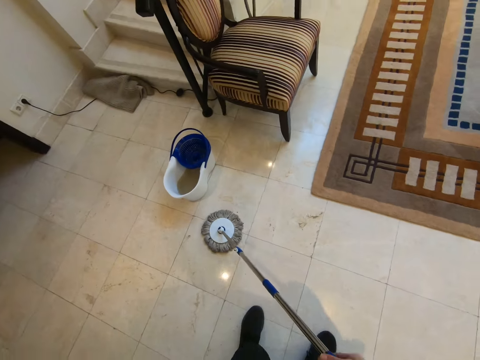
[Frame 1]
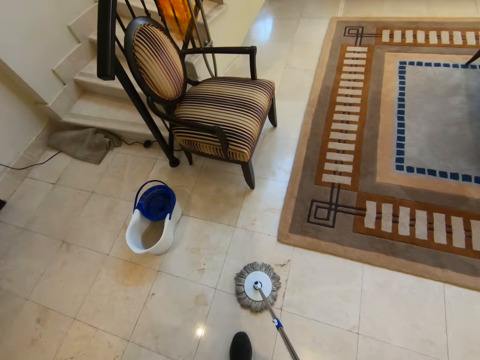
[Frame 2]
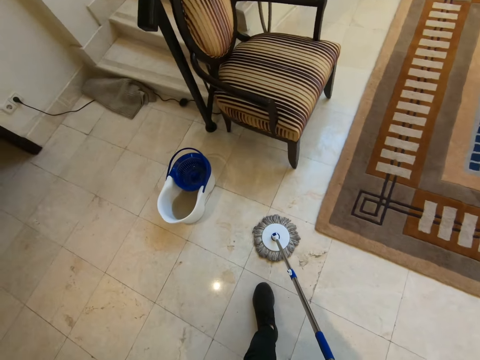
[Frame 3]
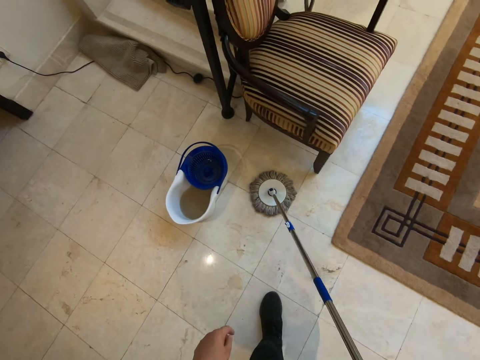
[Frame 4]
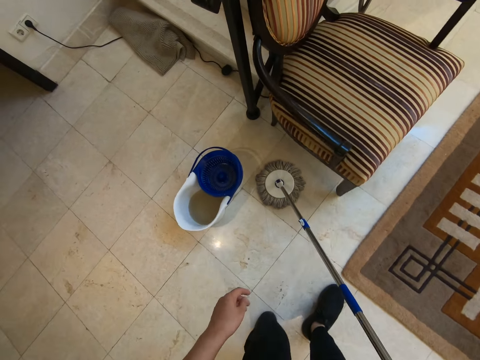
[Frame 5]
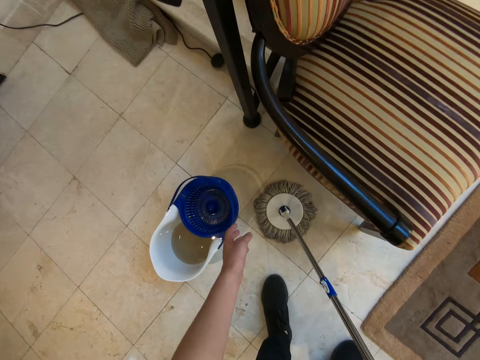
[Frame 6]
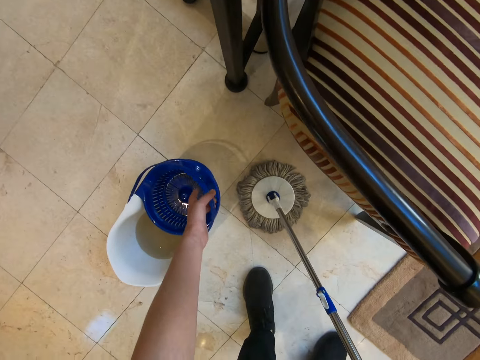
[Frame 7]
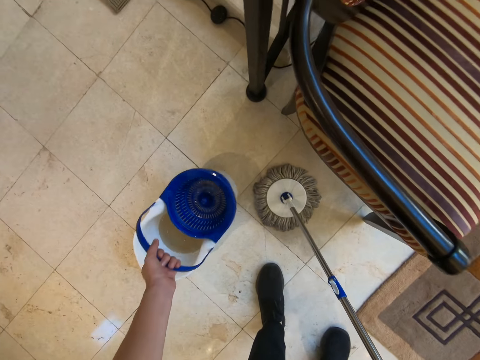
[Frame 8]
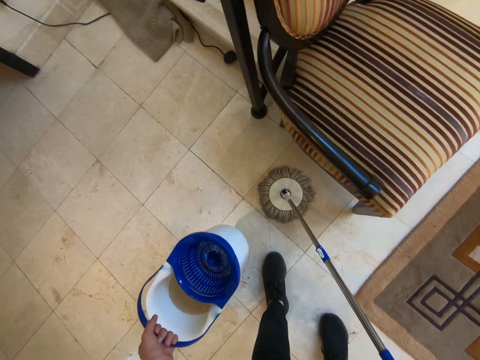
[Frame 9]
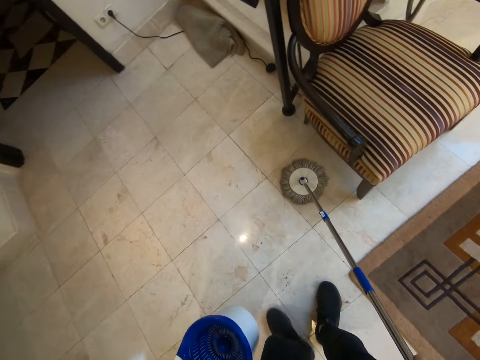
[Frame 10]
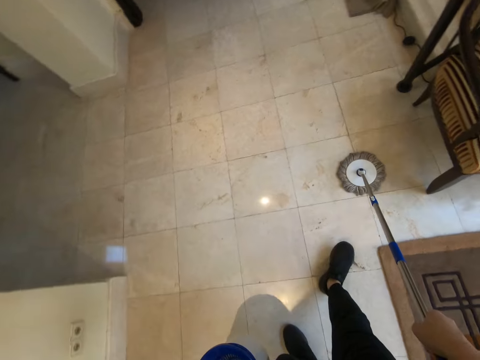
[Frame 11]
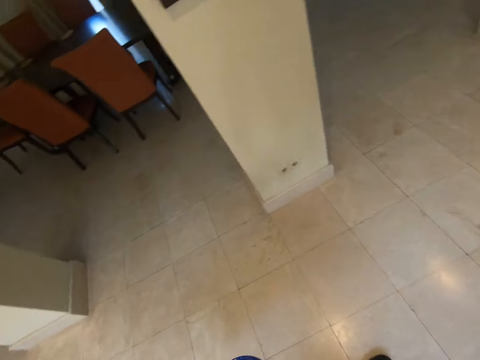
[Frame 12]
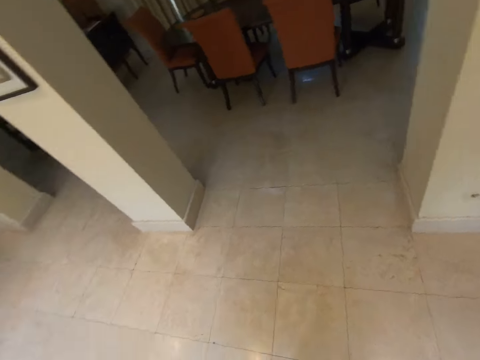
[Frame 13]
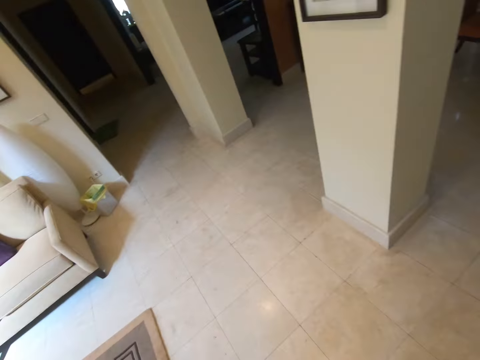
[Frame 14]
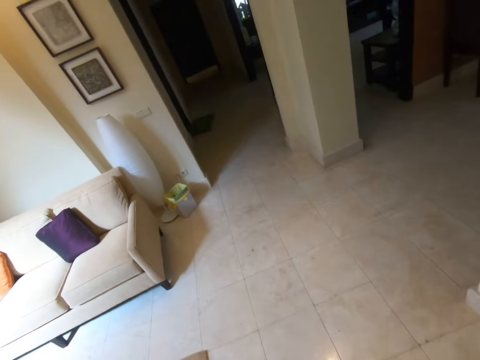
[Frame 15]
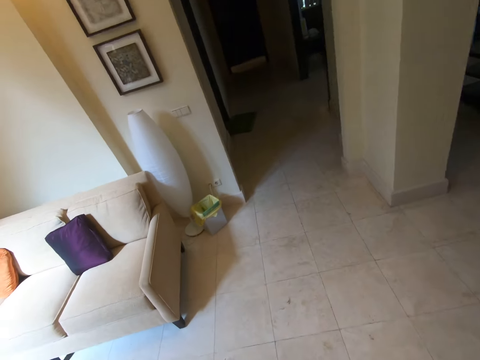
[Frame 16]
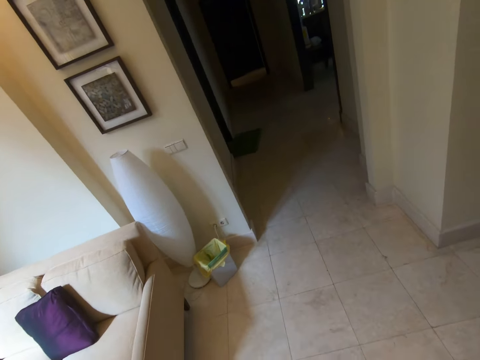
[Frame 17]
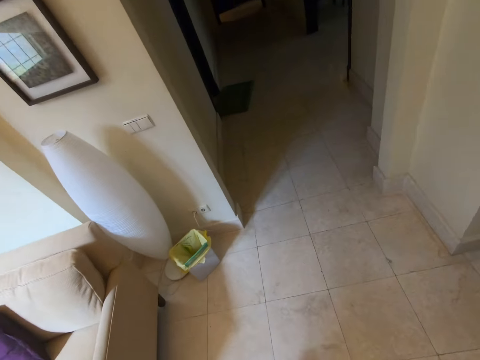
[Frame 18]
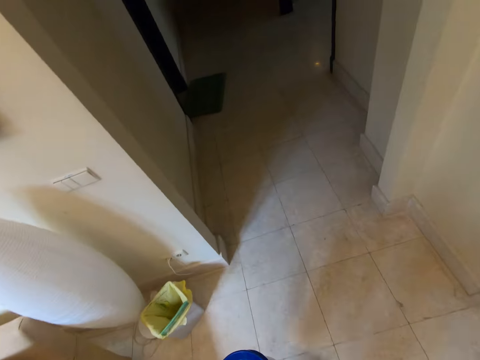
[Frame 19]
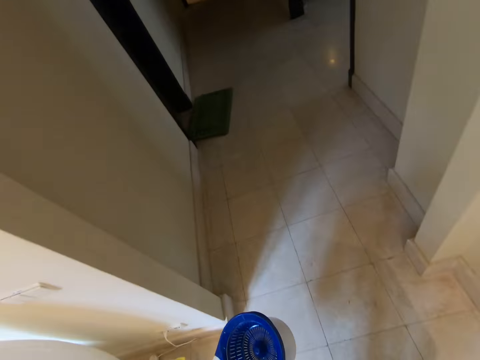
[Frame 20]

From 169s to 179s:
The camera wearer mops the floor with a spin mop. They pick up a mop bucket from the floor with his left hand. They carry the mop bucket with her left hand. They walk towards the hallway.

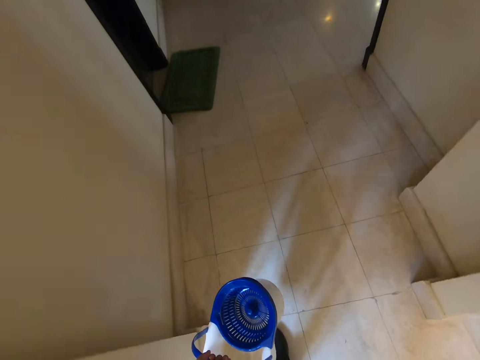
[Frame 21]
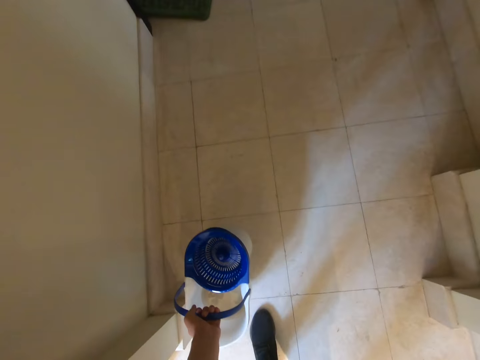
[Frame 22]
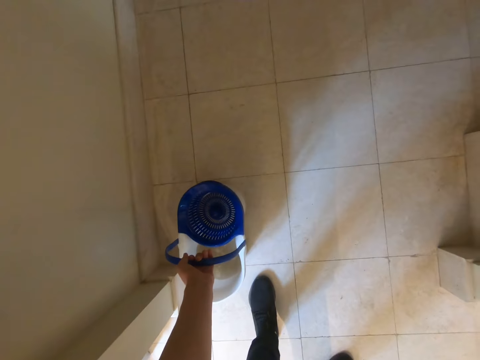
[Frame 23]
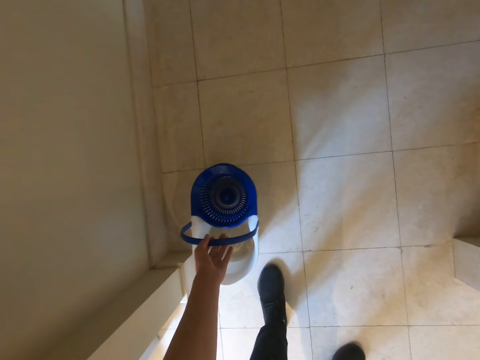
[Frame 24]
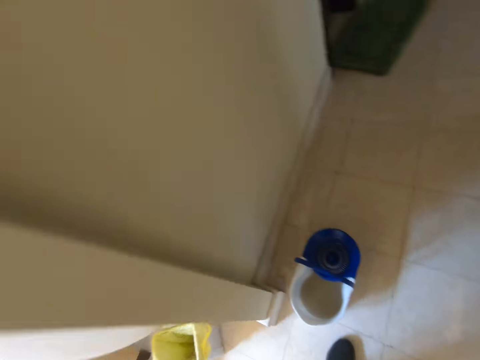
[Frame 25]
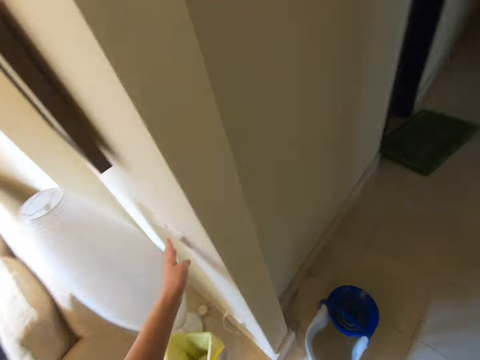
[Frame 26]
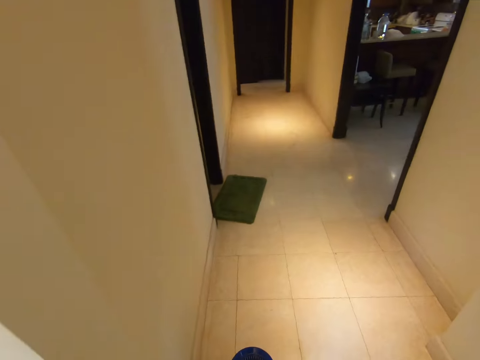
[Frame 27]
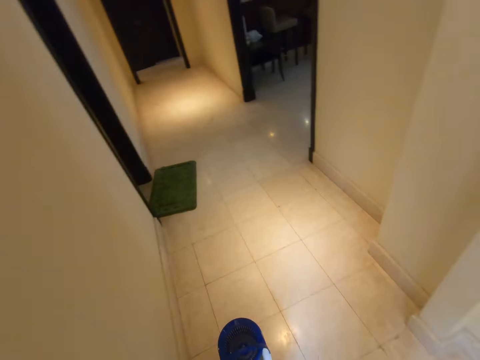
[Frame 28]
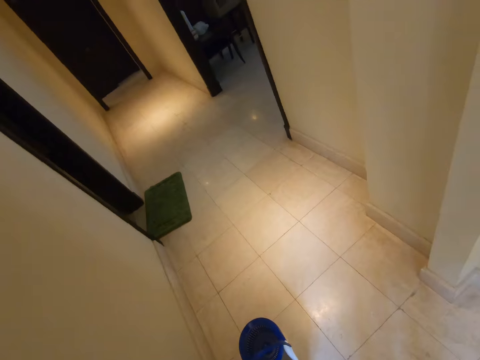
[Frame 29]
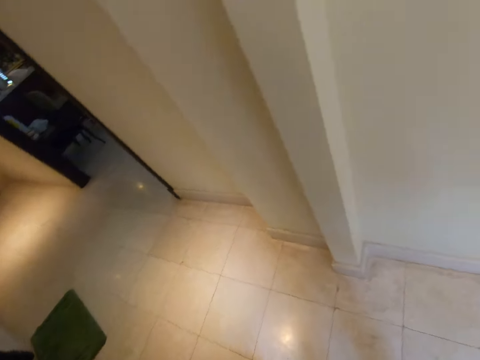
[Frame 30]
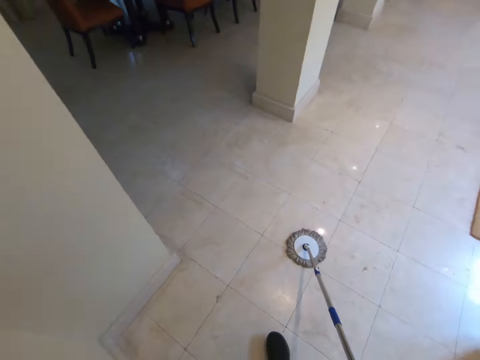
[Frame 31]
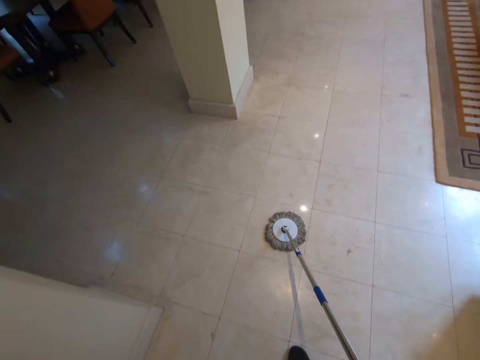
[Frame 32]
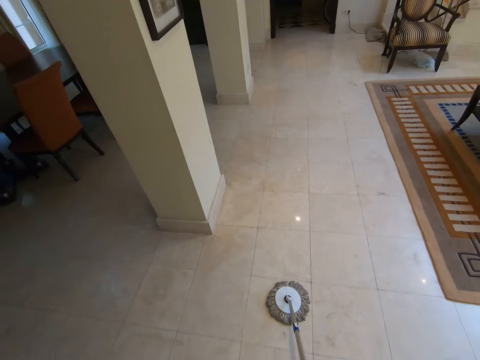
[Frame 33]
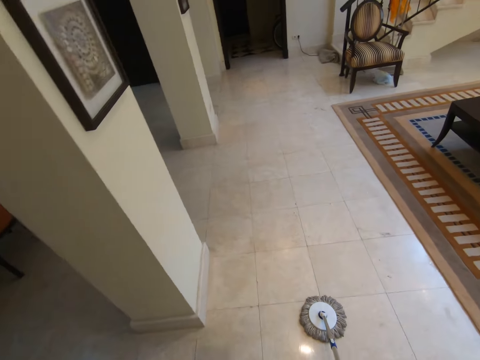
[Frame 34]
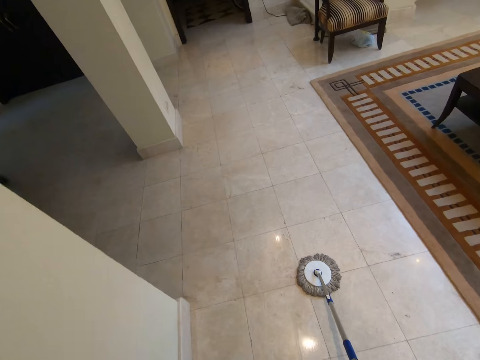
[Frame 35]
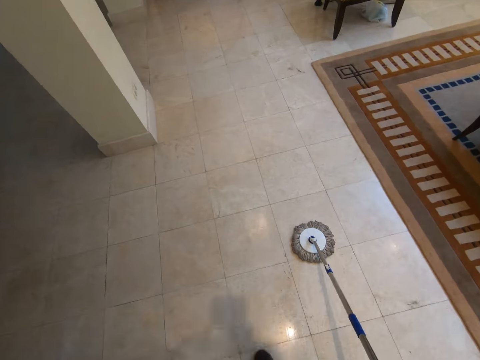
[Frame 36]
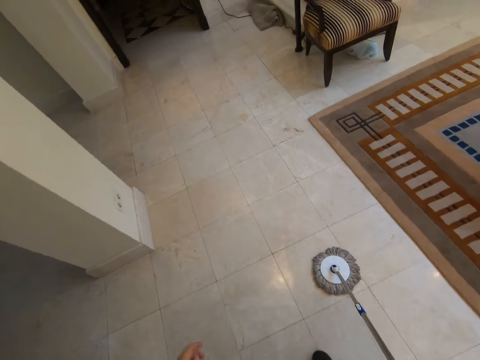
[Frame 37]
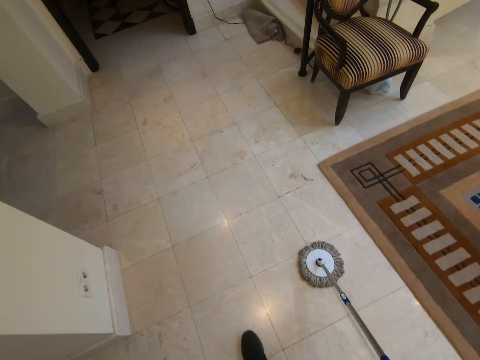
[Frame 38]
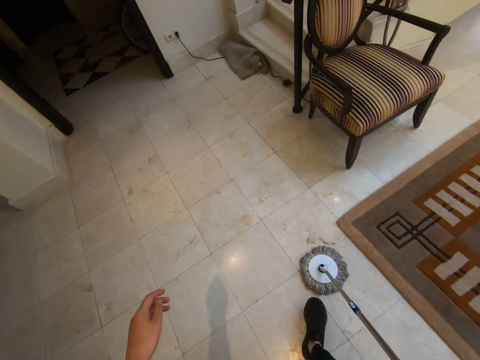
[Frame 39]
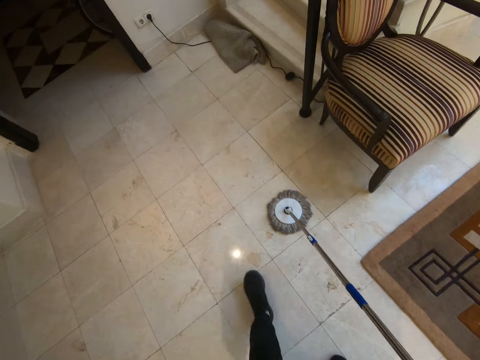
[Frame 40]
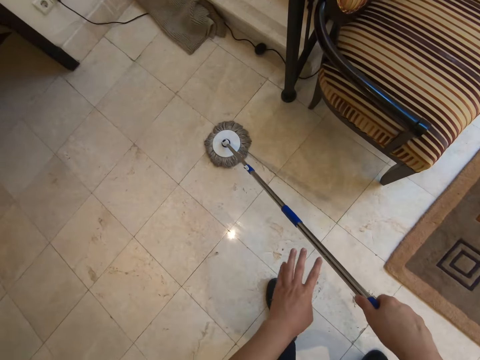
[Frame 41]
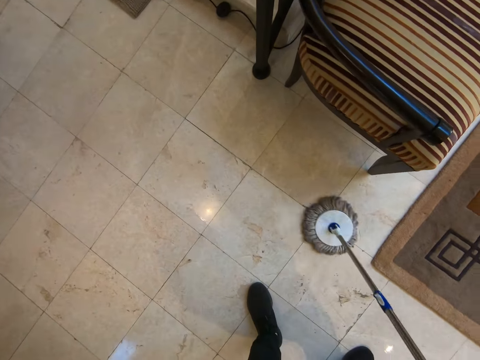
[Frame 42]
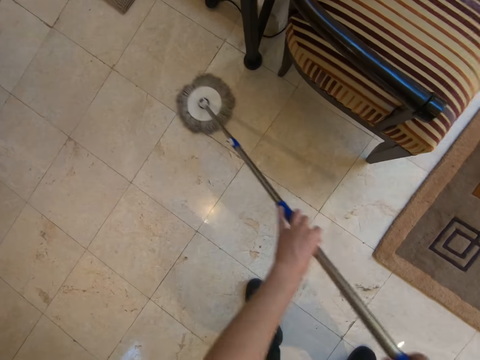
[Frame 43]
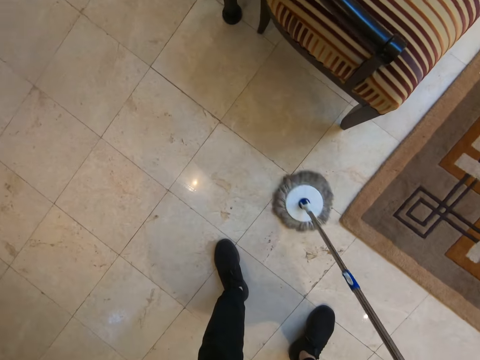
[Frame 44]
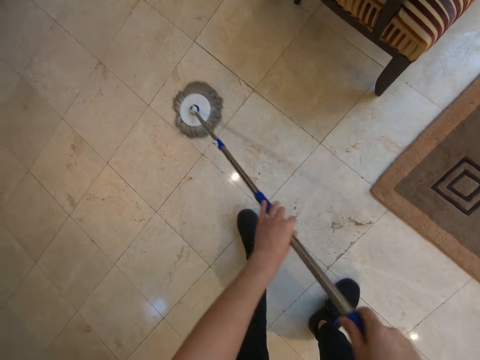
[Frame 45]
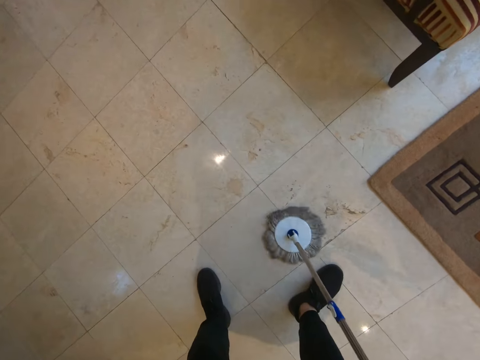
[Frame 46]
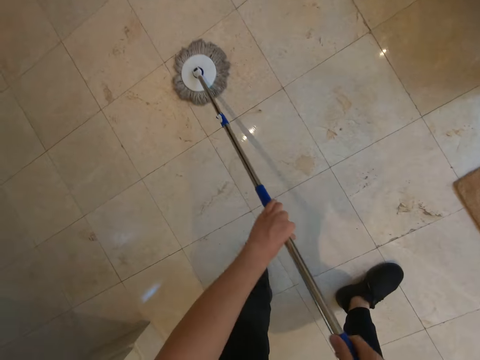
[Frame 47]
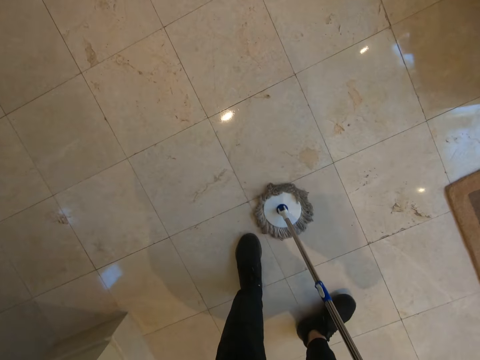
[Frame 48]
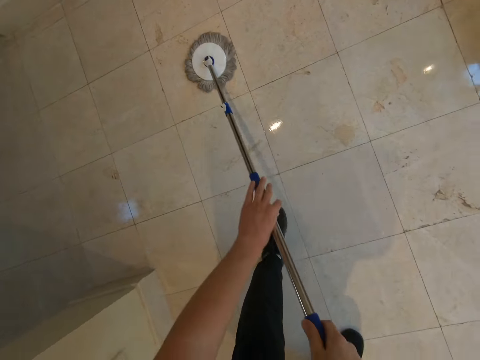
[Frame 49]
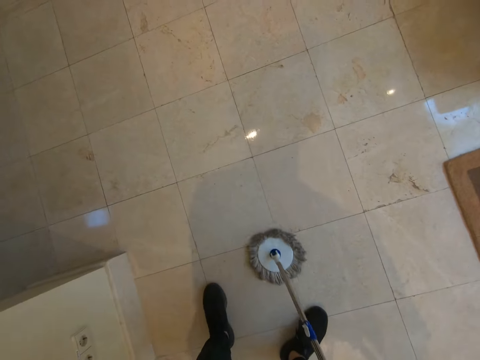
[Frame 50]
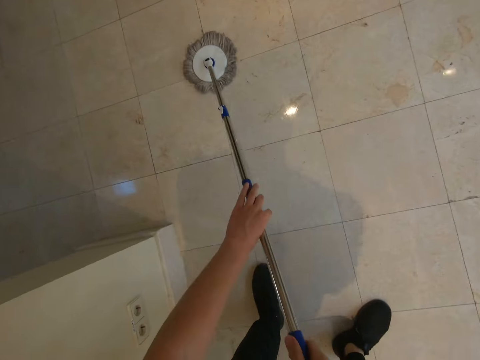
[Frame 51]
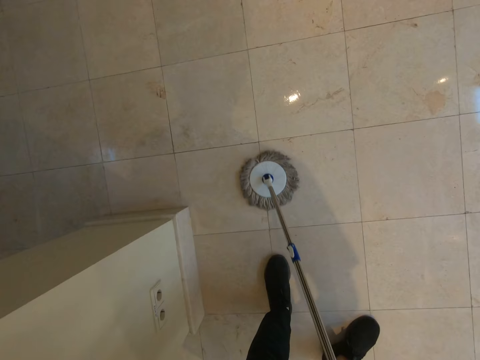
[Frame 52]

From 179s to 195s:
The camera wearer places the mop bucket on the floor with his left hand. He turns on another switch on another wall with his left hand. He mops the living room with the mop in both of his hands. He walks towards the living room. He mops the floor in the living room.
